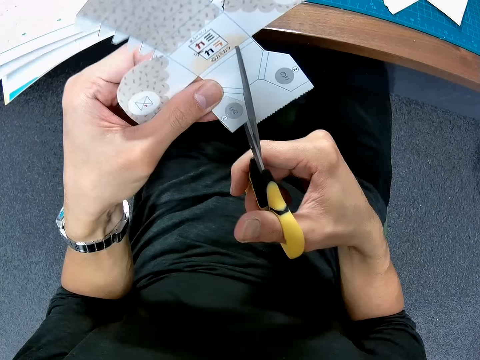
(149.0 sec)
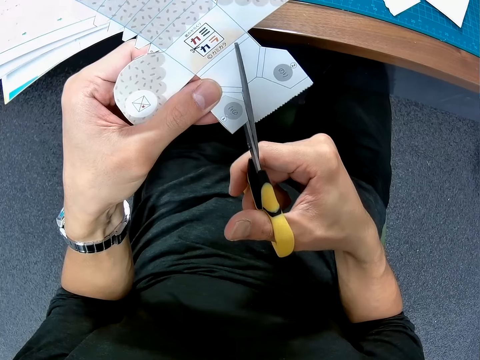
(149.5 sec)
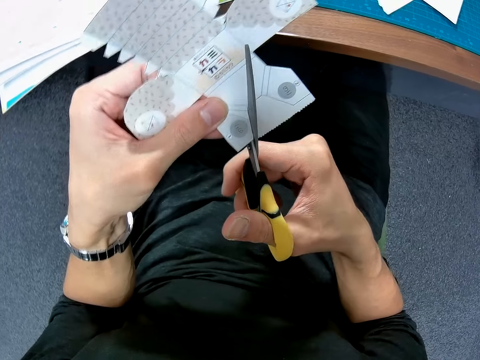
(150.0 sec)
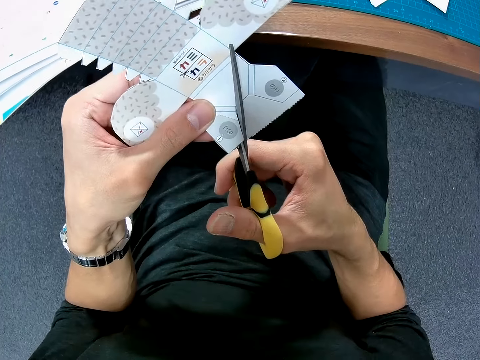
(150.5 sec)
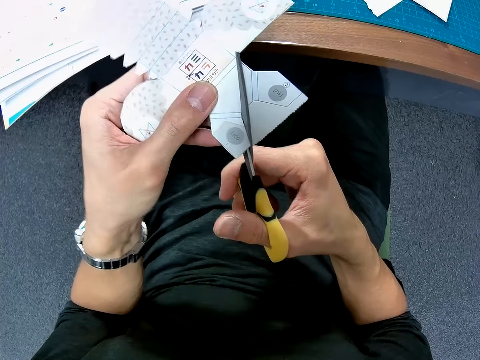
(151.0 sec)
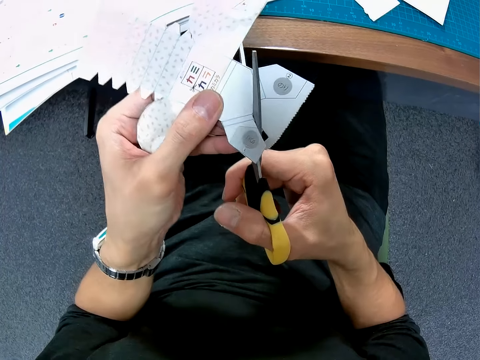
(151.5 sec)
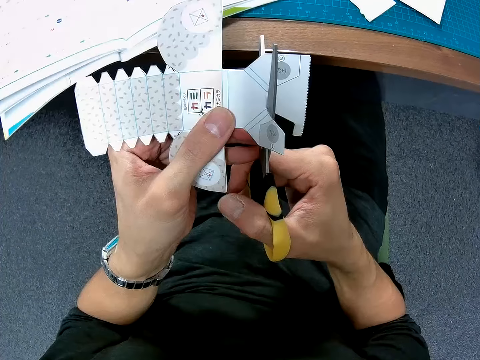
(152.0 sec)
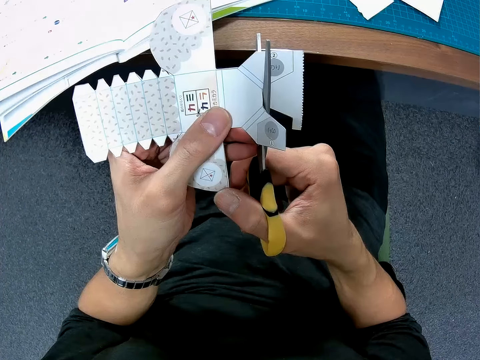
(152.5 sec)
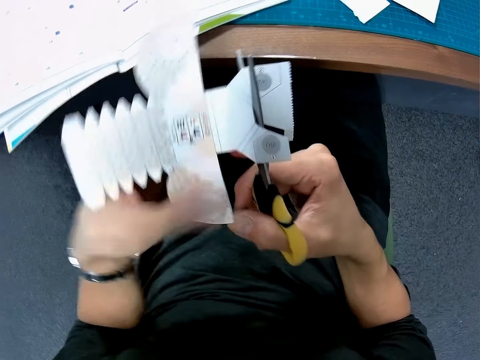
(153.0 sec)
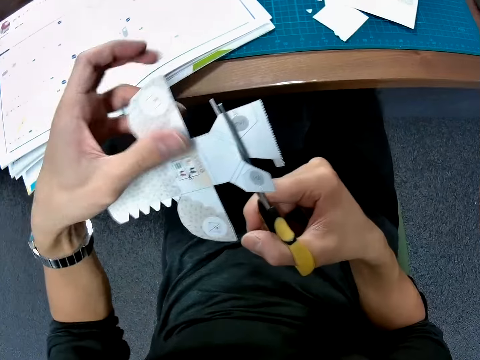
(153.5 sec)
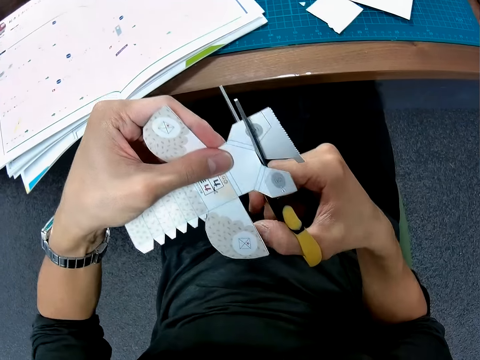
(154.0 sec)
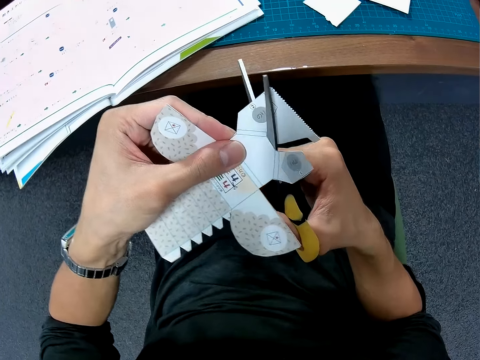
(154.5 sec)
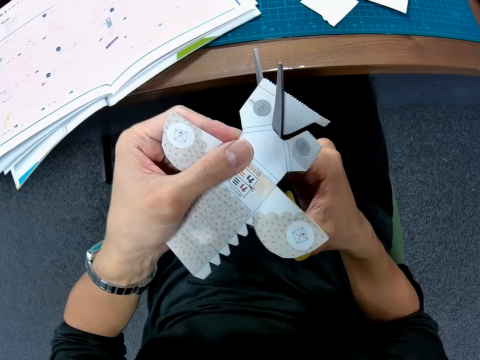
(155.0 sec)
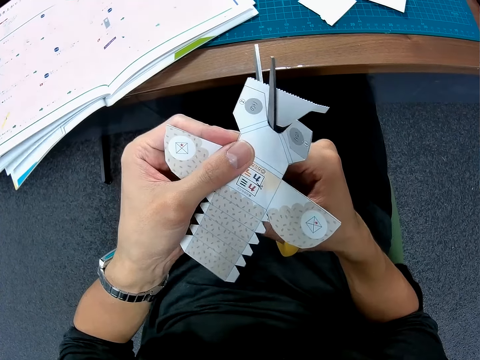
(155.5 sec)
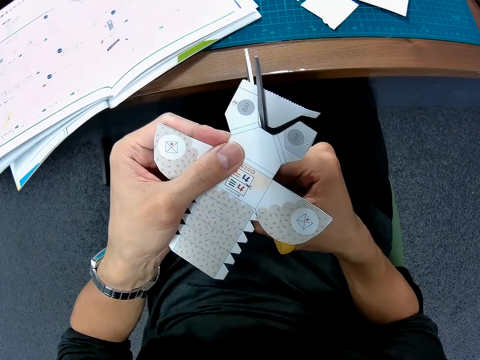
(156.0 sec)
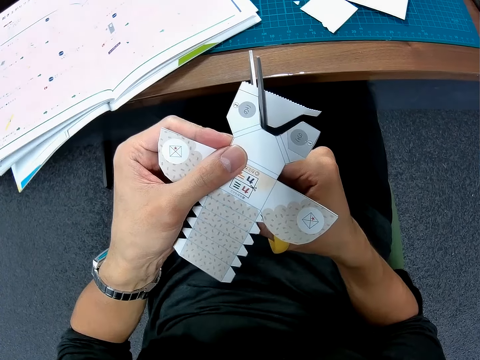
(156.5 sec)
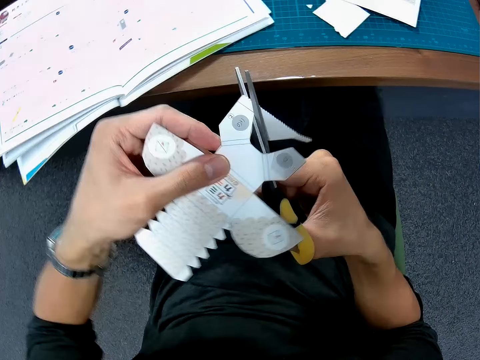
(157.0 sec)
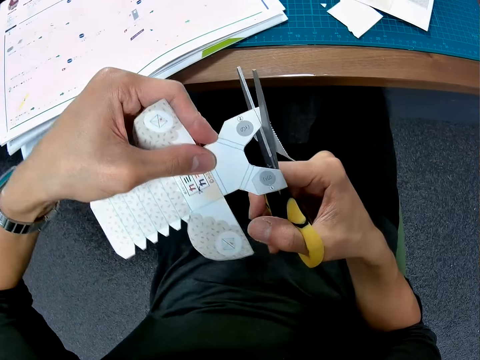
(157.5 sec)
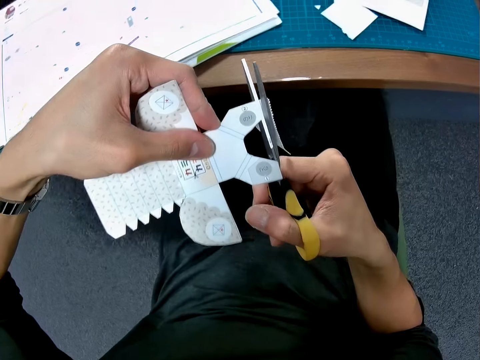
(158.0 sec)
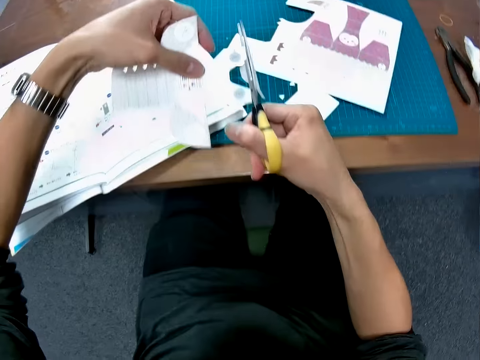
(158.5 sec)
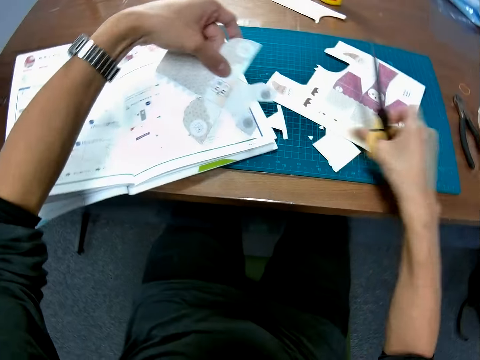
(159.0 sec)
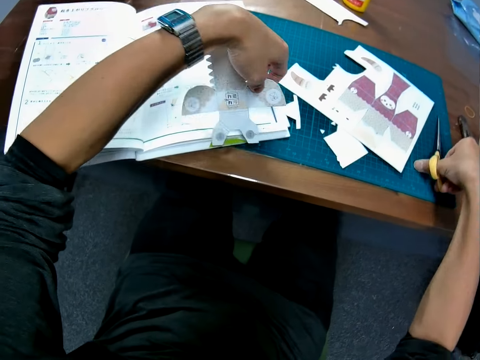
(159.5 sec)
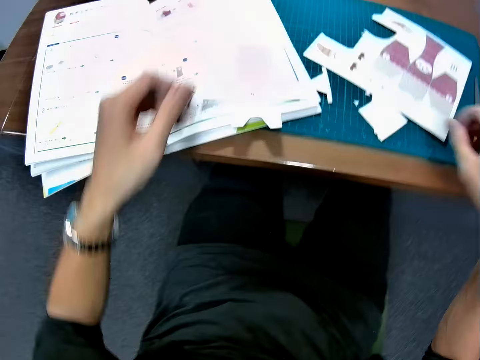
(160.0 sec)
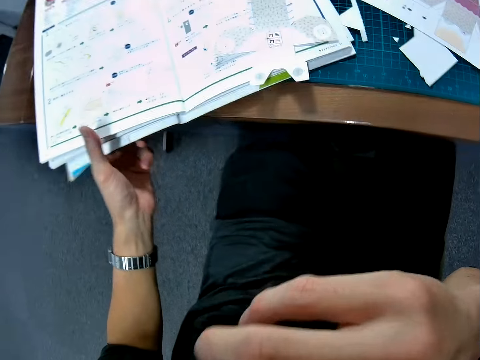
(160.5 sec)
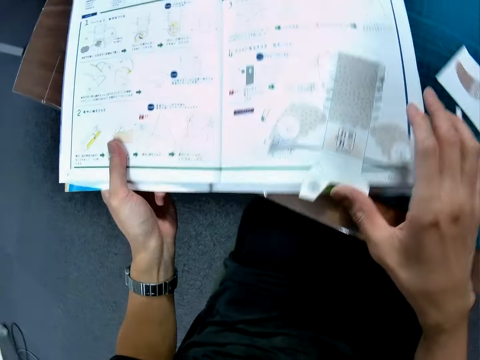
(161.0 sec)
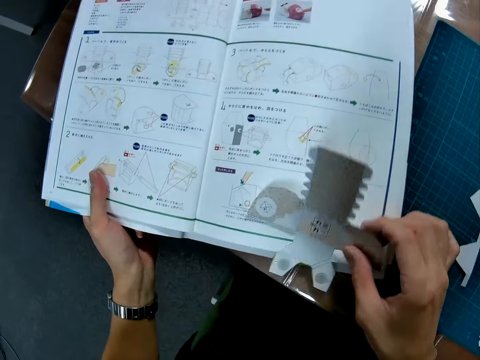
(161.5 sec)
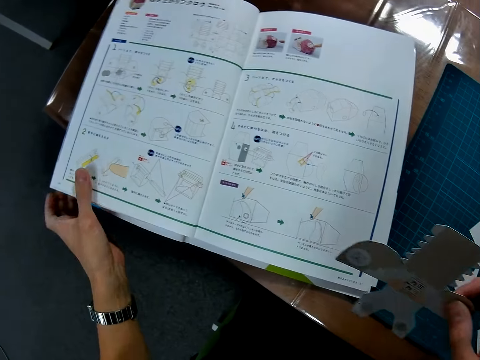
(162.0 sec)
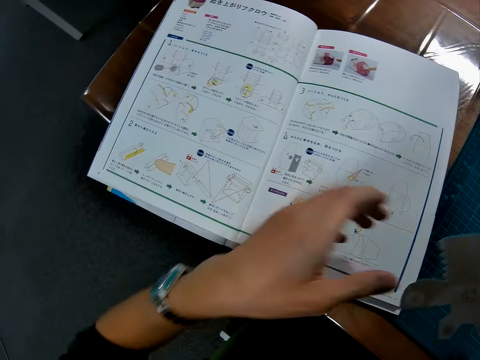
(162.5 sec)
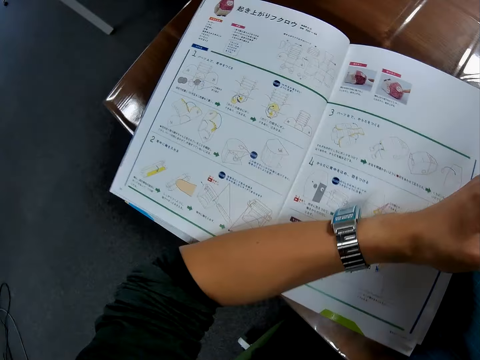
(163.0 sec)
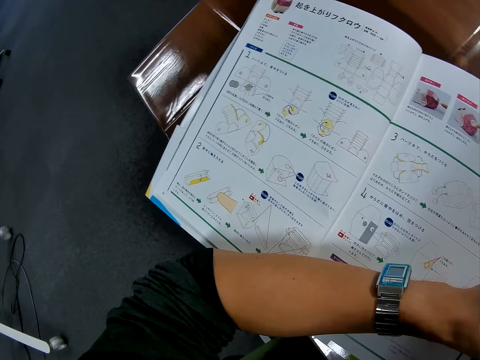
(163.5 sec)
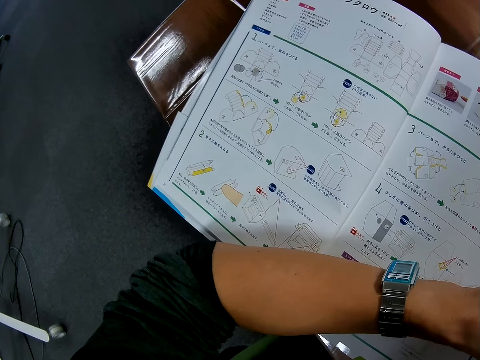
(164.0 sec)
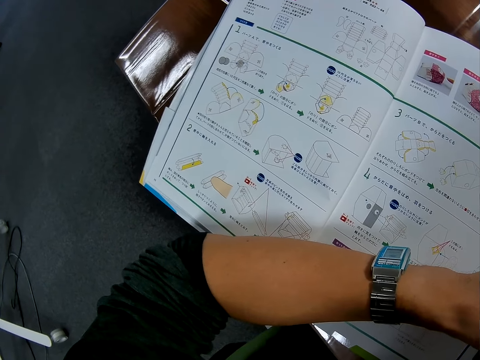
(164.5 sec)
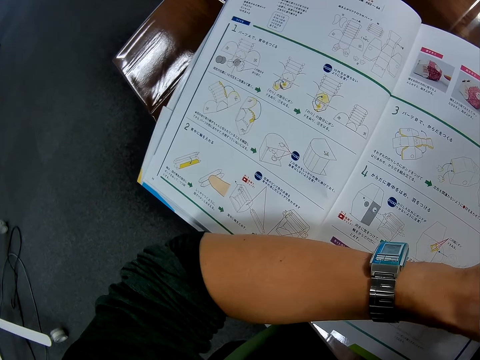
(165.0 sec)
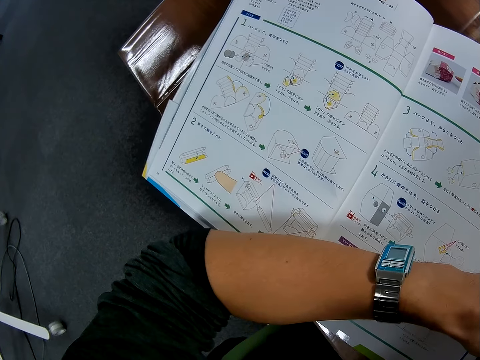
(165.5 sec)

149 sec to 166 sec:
The camera wearer puts the craft paper on the table. They put the scissors on the table. They hold a blue print. They touch the hand. They pick up the craft paper.

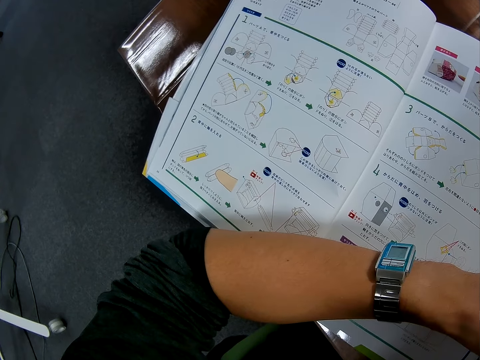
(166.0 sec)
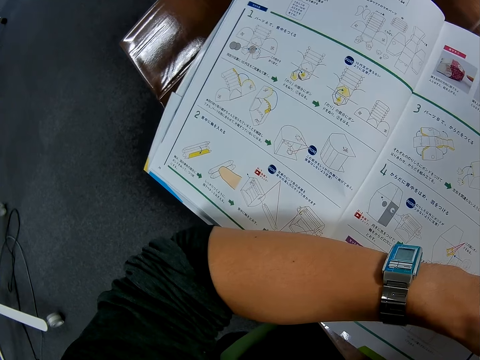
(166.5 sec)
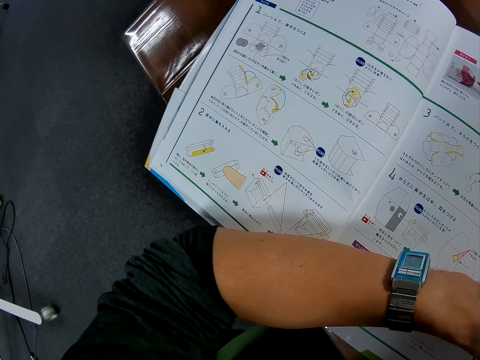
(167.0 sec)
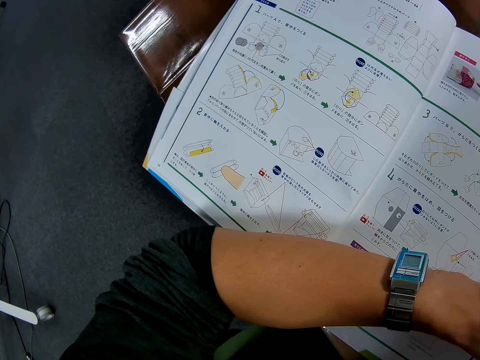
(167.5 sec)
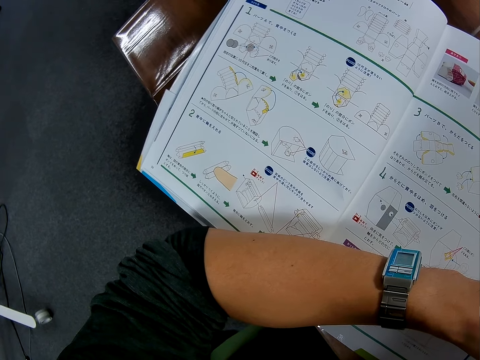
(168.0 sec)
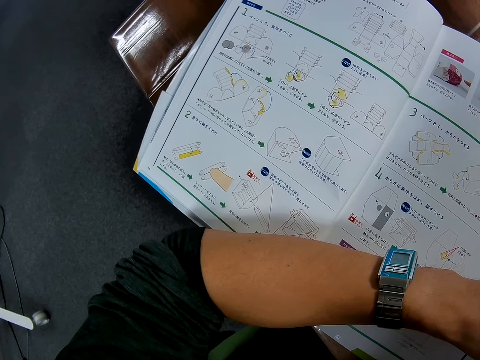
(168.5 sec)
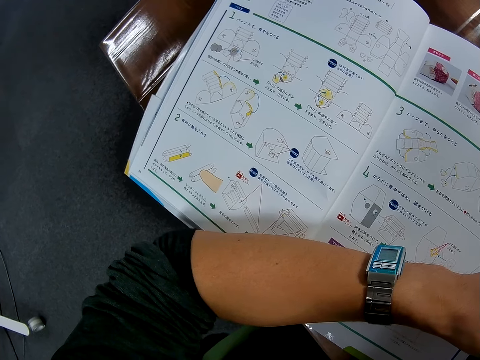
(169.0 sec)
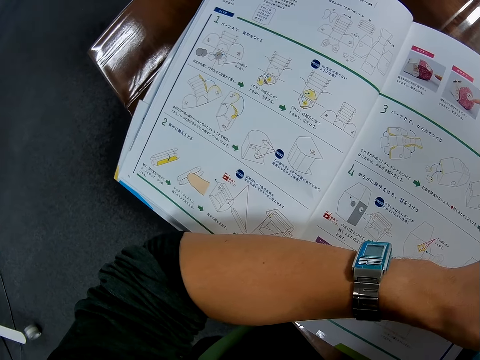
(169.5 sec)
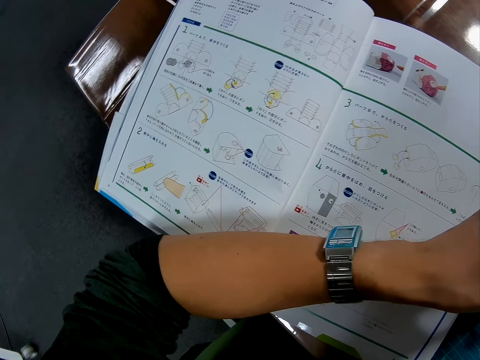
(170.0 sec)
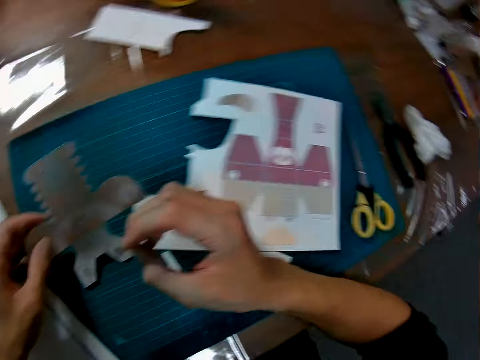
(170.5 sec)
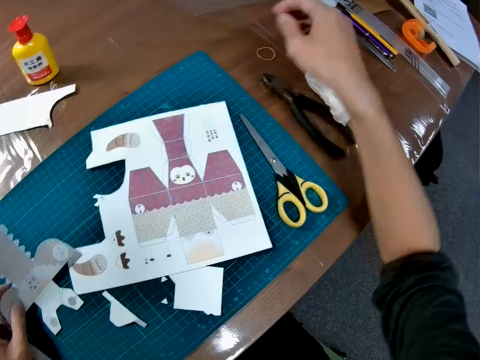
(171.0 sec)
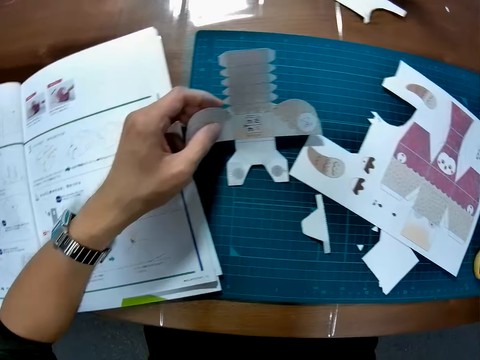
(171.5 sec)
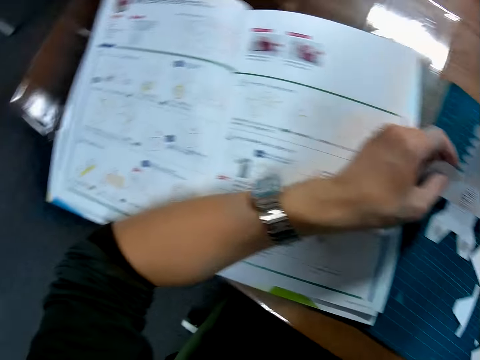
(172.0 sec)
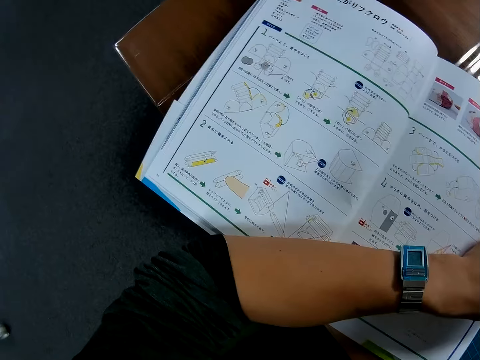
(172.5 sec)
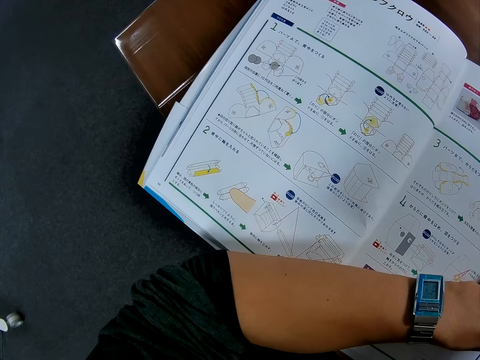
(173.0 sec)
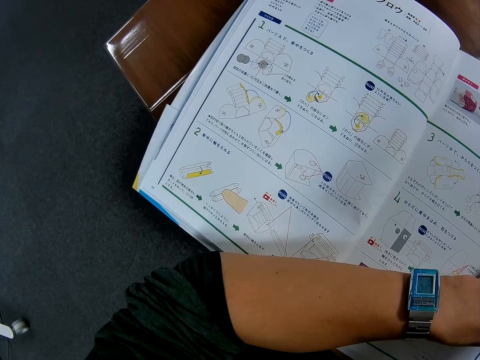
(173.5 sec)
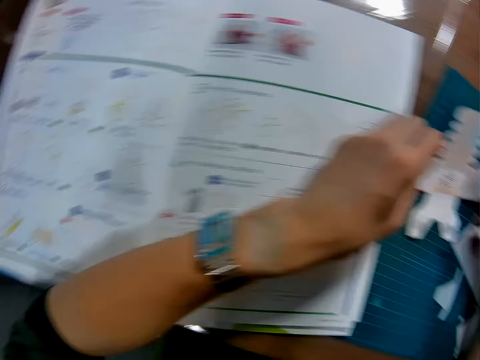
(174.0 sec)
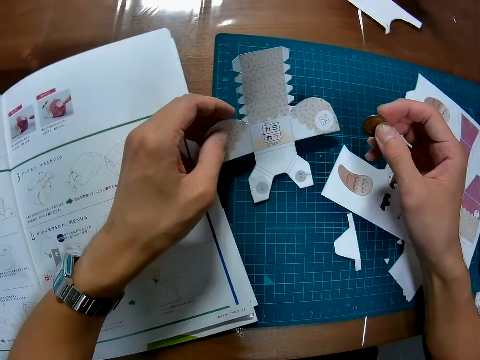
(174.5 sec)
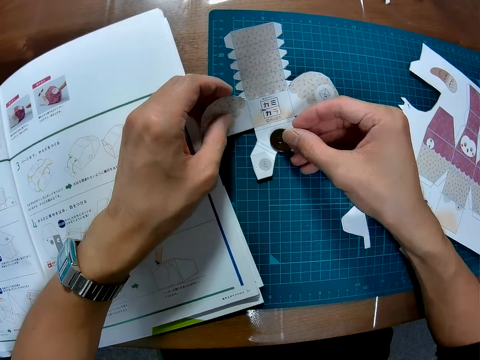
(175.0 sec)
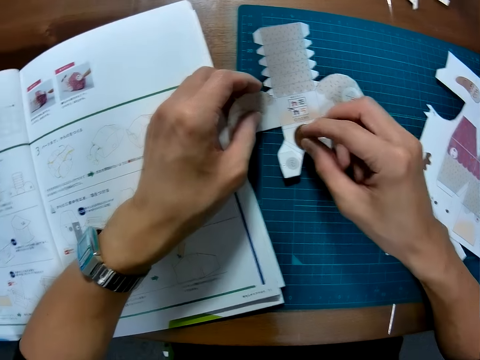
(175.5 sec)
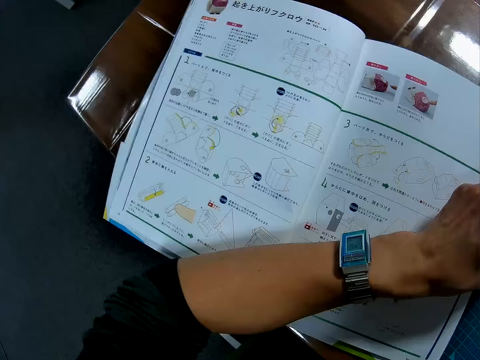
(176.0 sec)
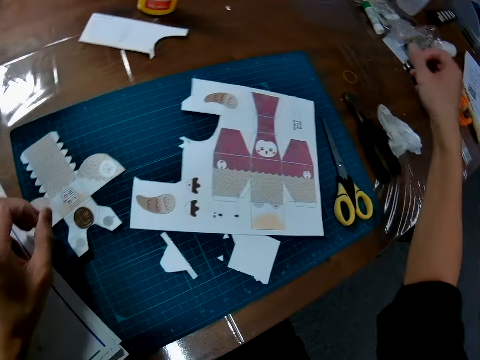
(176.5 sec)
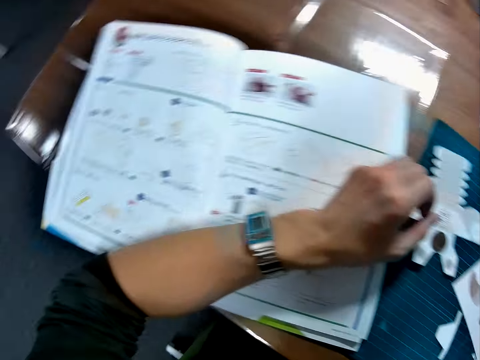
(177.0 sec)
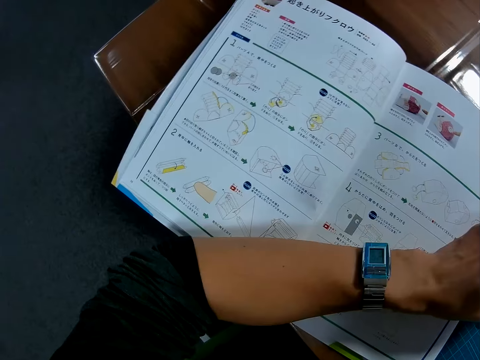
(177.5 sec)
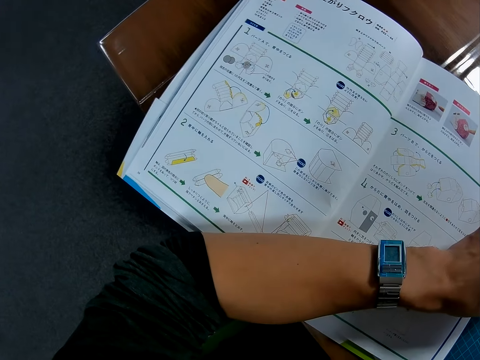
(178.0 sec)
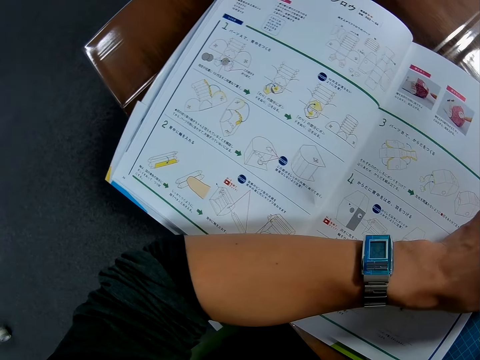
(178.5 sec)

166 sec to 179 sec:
The camera wearer places a round piece on the puzzle piece. They pick up the round piece.
